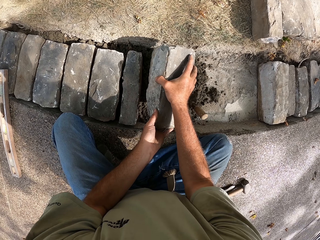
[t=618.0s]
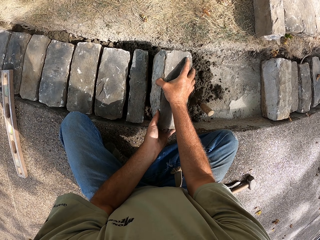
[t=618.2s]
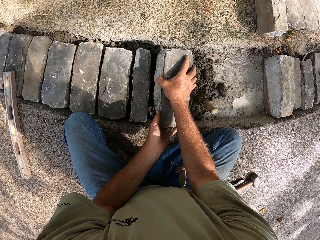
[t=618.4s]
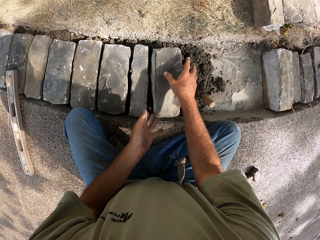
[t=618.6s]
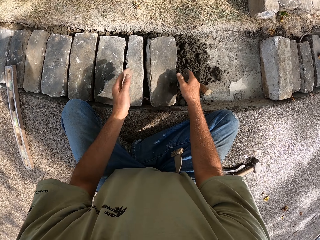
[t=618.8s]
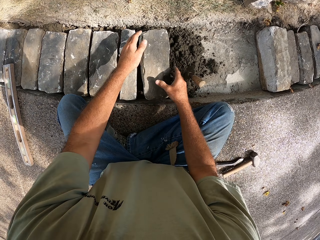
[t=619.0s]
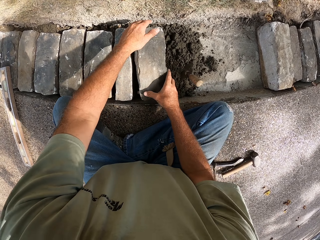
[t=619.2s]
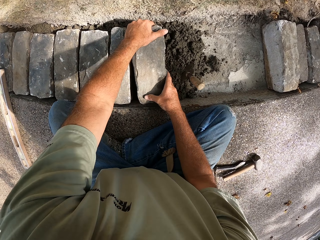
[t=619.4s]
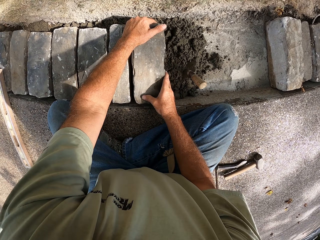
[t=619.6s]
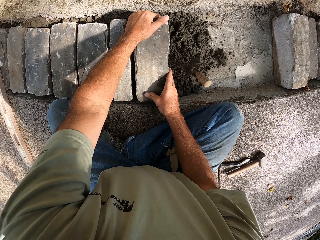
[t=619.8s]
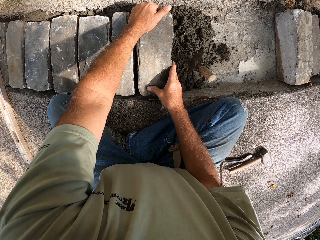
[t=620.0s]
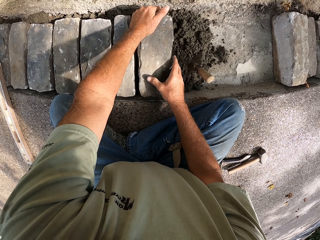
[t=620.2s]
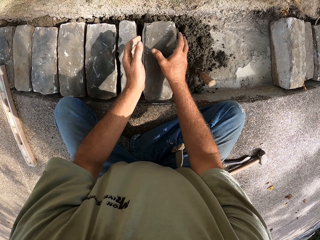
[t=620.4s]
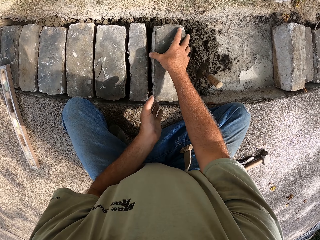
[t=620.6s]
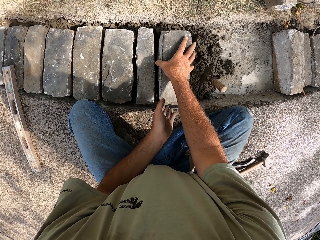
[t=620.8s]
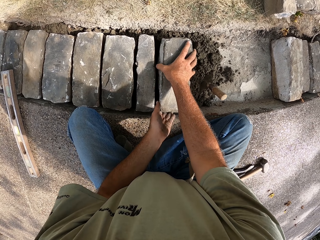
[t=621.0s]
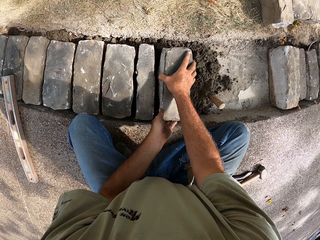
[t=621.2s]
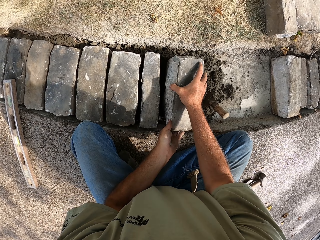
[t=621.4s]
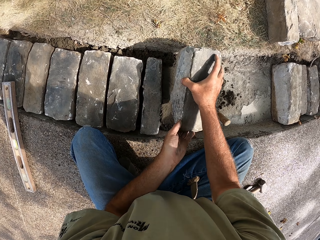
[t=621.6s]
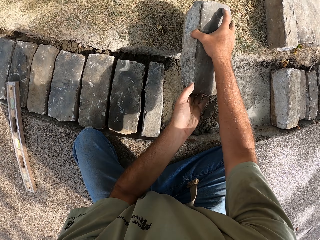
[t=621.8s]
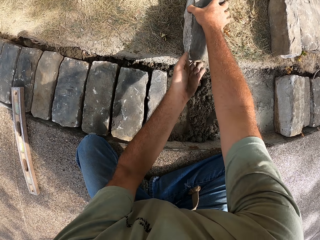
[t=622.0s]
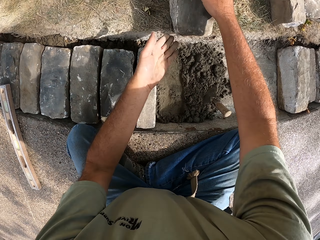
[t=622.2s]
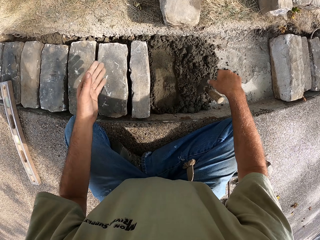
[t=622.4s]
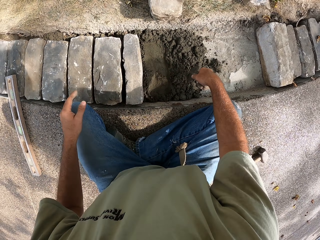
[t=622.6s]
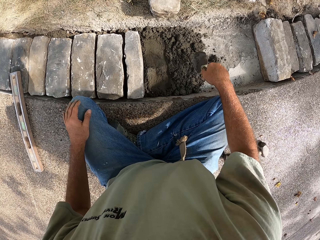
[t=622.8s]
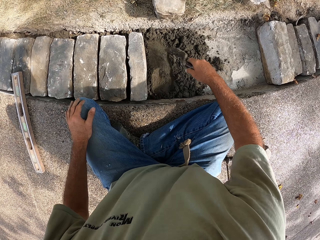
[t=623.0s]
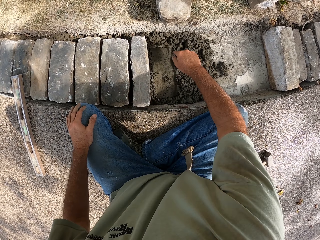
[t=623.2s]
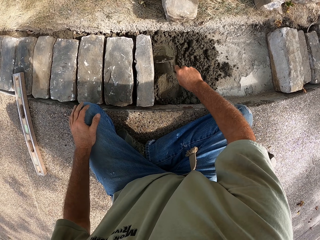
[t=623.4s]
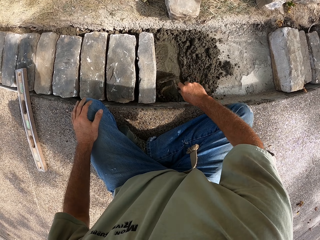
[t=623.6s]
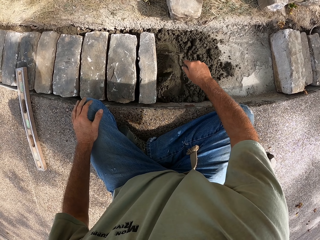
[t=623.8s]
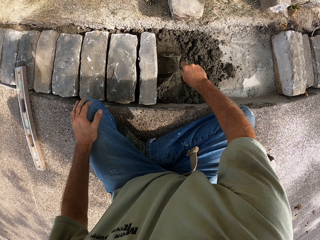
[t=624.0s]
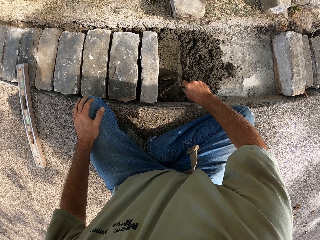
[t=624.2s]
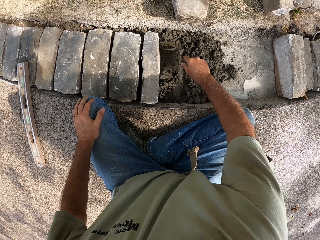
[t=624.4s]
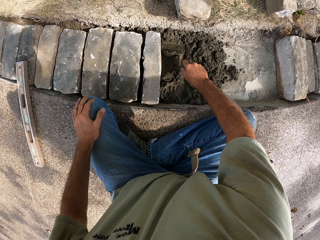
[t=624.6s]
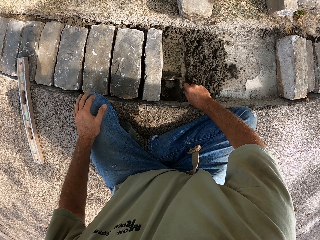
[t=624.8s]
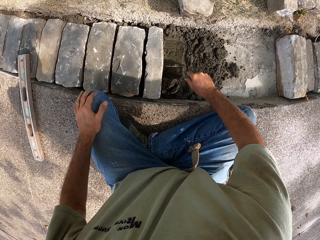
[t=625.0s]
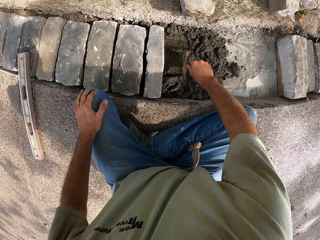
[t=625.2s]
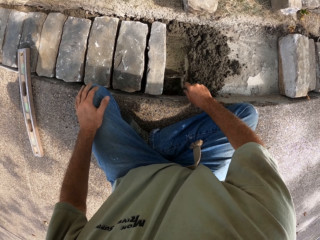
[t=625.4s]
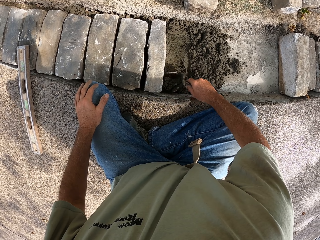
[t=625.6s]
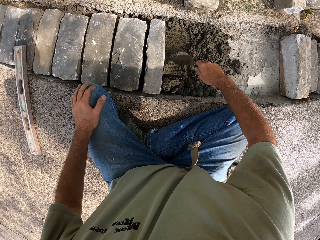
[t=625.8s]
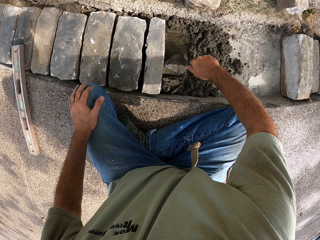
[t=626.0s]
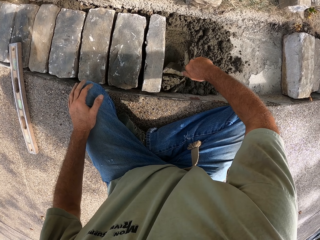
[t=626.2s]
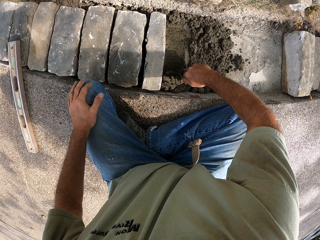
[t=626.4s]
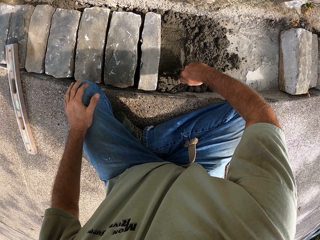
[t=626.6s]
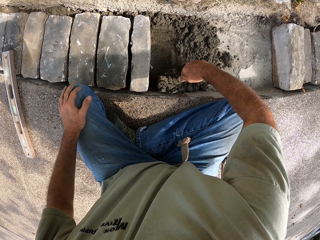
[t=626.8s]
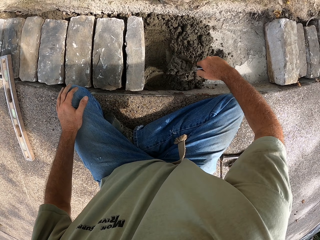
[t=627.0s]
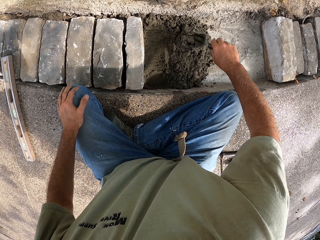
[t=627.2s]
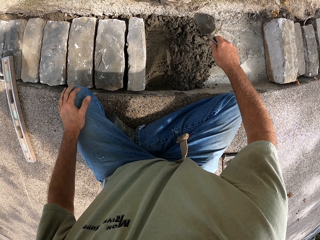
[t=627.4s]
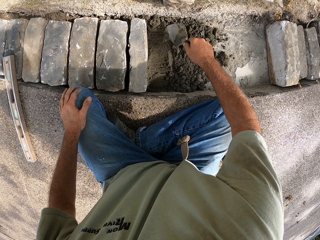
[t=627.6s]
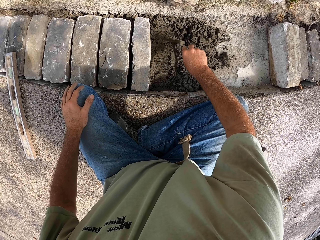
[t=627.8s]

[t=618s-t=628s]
The camera wearer puts the block on the concrete with both his hands. He removes the block from the concrete with both his hands. He flattens the concrete with the trowel. He gathers the concrete.

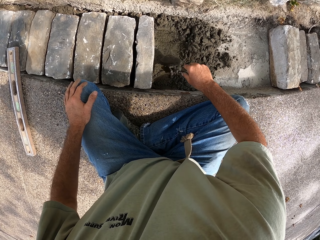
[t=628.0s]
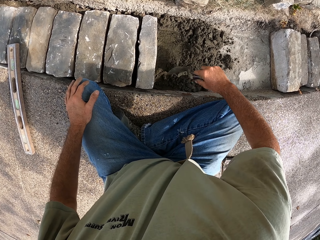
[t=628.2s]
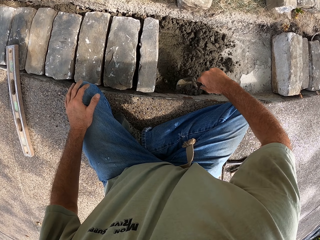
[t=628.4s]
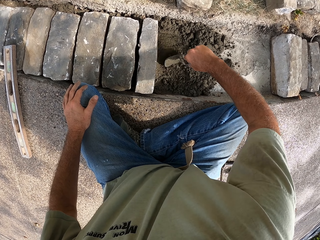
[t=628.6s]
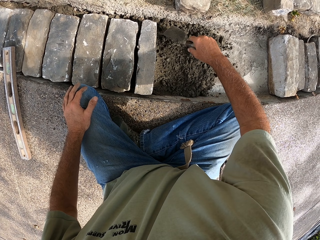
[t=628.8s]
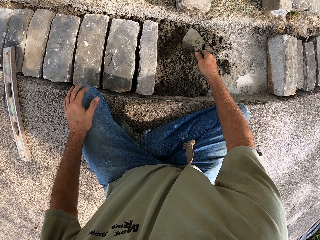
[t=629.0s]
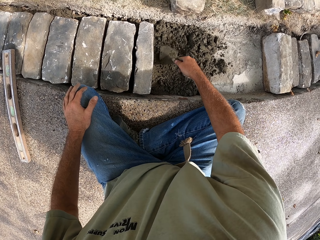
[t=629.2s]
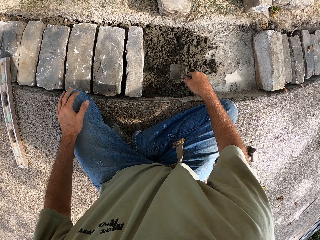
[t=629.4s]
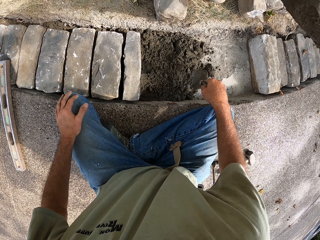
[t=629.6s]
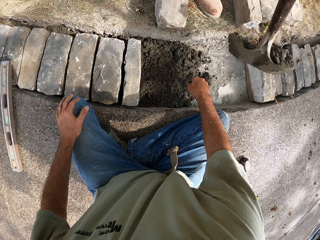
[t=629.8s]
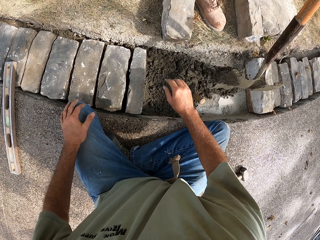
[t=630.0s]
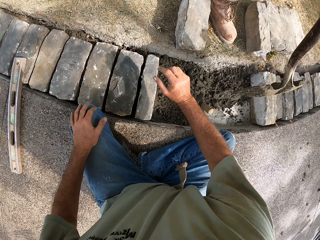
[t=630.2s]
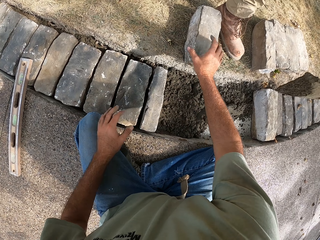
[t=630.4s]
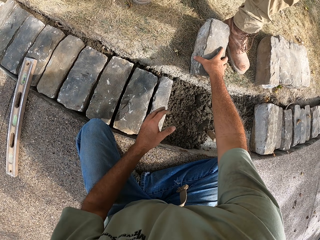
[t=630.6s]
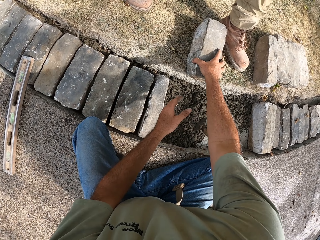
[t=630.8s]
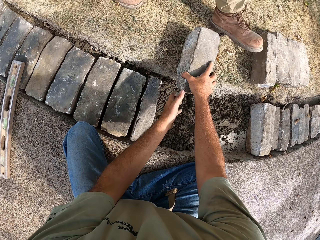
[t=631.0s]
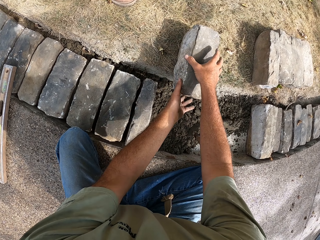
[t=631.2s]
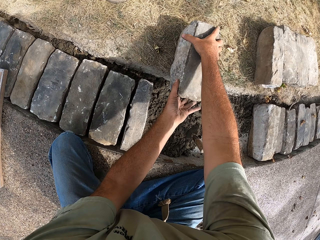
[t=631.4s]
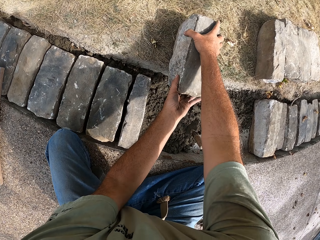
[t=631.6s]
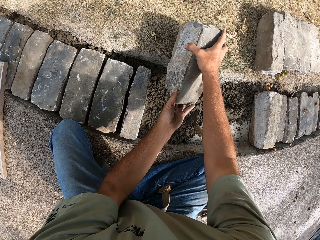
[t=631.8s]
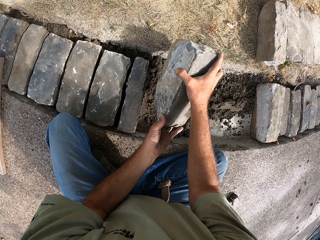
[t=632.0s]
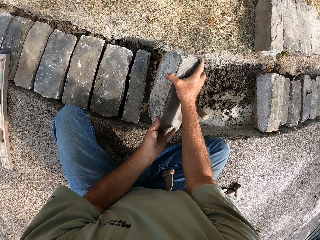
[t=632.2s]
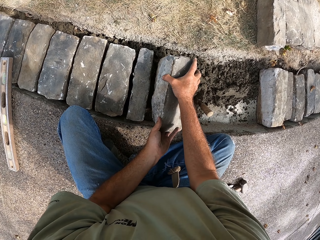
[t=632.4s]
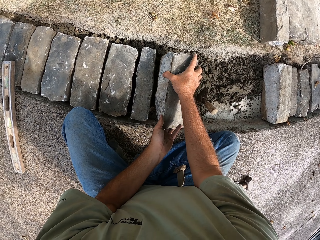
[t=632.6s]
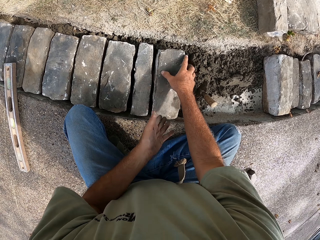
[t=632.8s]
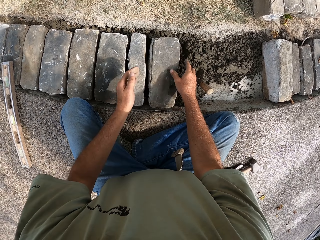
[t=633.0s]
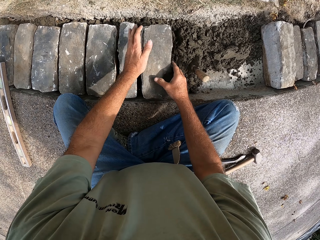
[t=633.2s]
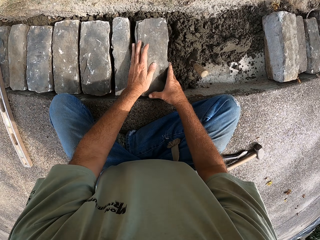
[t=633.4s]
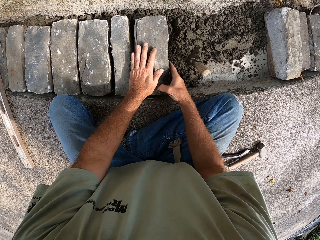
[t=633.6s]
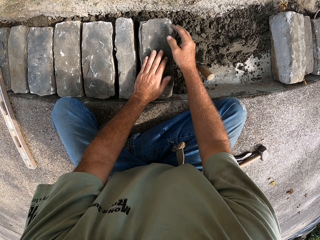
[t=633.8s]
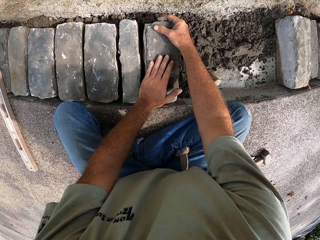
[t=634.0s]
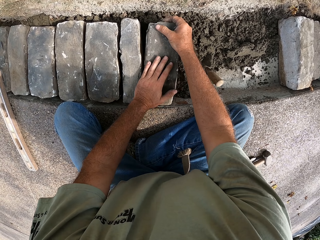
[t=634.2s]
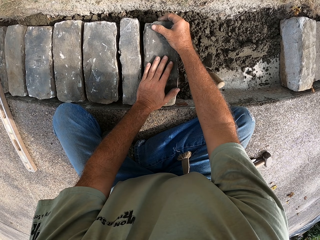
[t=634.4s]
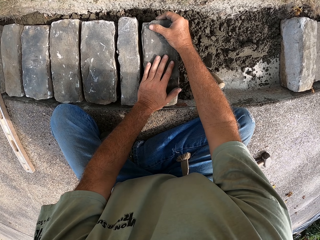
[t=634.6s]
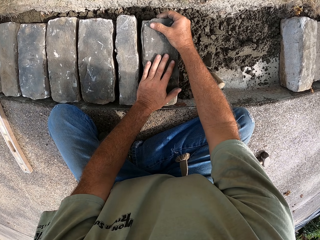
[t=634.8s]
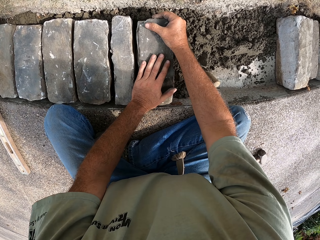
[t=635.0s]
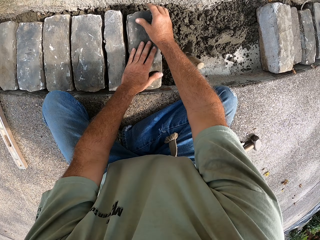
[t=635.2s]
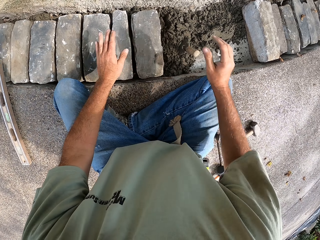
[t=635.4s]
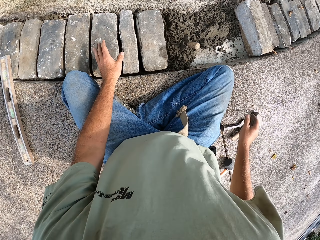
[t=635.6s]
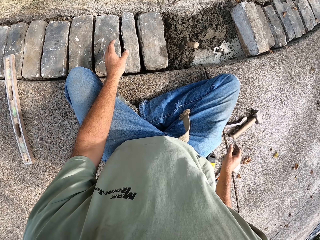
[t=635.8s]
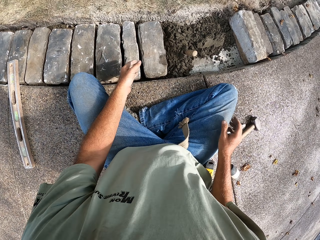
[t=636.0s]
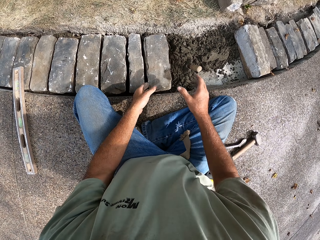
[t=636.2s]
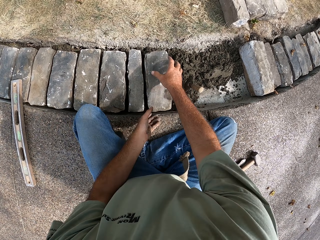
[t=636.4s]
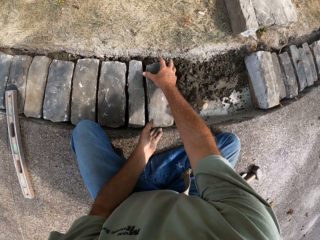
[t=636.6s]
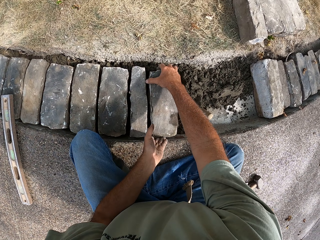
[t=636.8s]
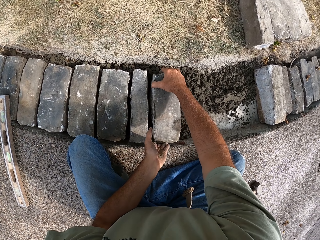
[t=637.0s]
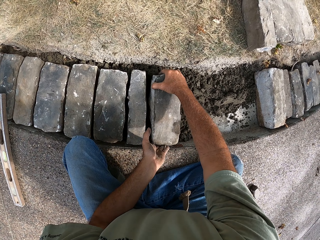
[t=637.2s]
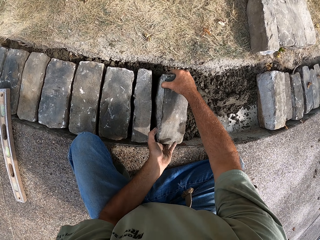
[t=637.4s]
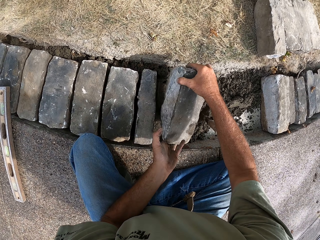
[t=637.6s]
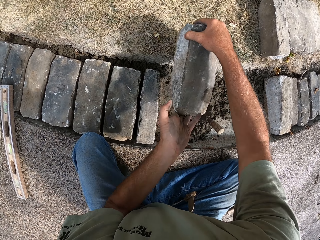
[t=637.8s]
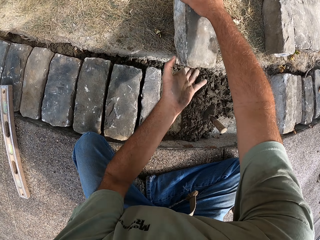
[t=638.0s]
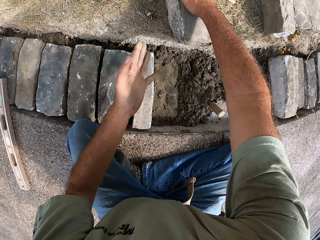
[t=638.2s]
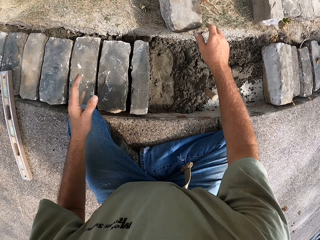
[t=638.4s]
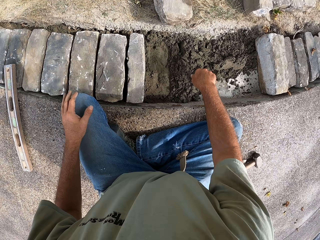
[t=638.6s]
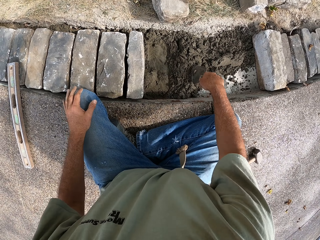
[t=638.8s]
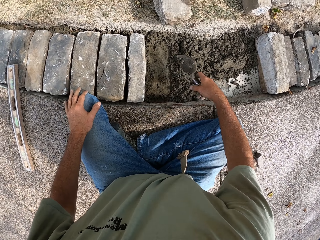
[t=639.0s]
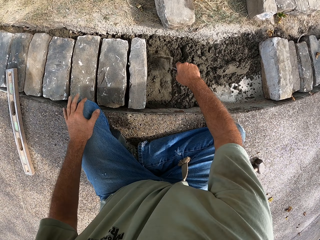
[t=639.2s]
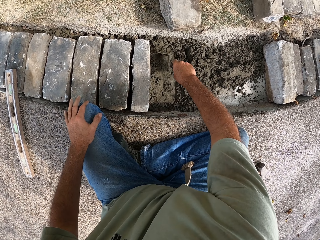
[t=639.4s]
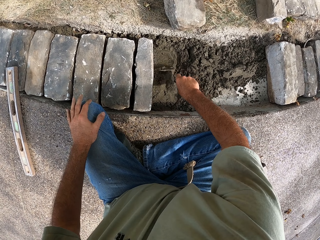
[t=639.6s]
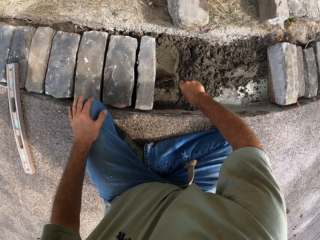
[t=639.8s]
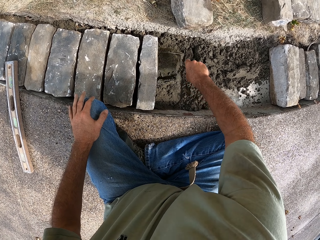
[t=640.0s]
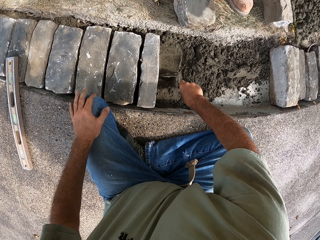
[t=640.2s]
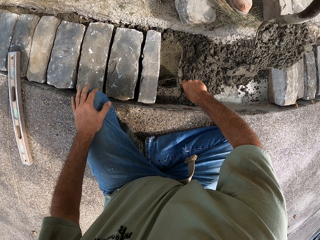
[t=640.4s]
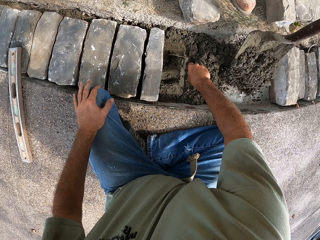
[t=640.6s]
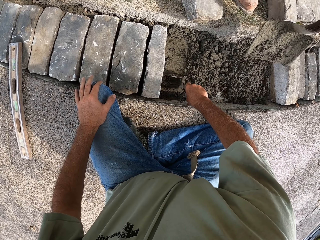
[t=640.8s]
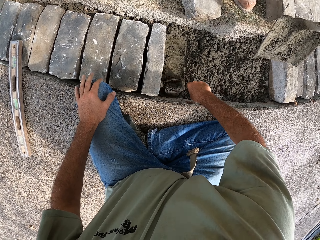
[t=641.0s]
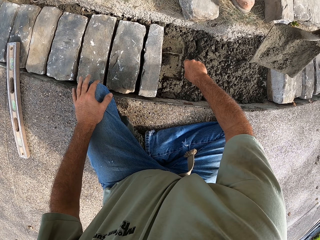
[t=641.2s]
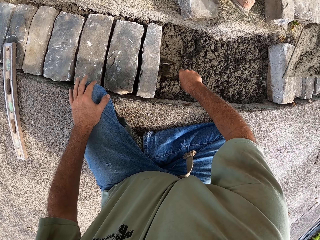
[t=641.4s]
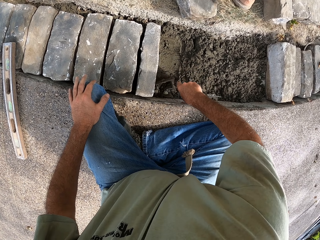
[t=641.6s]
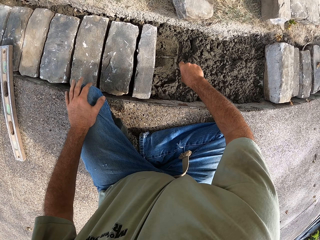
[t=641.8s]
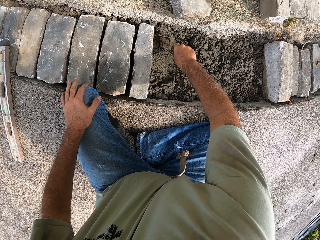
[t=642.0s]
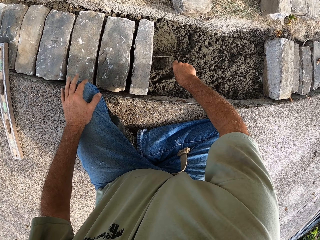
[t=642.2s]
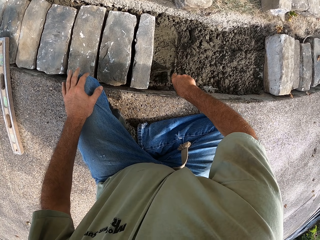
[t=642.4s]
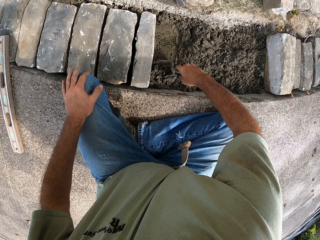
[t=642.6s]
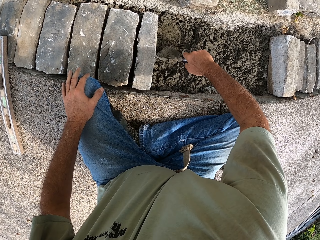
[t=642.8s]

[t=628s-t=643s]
The camera wearer puts the trowel on the concrete. He picks up a block with both his hands. He puts the block on the concrete with both his hands. He removes the block from the concrete. He flattens the concrete with the trowel. He gathers the concrete.
